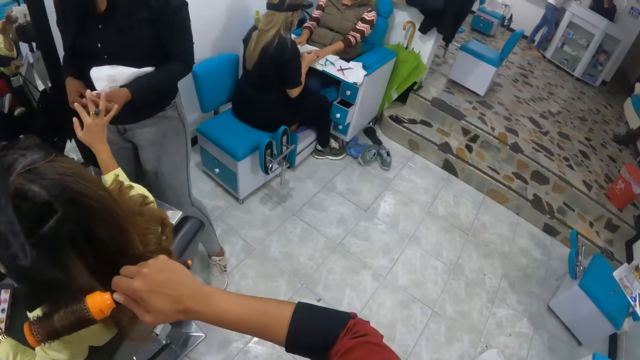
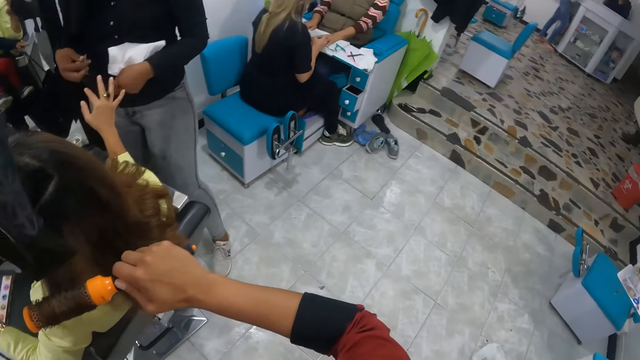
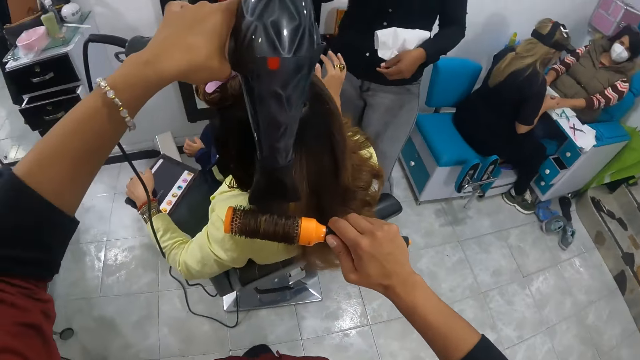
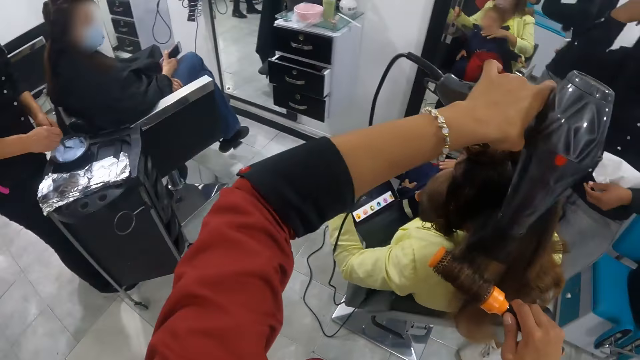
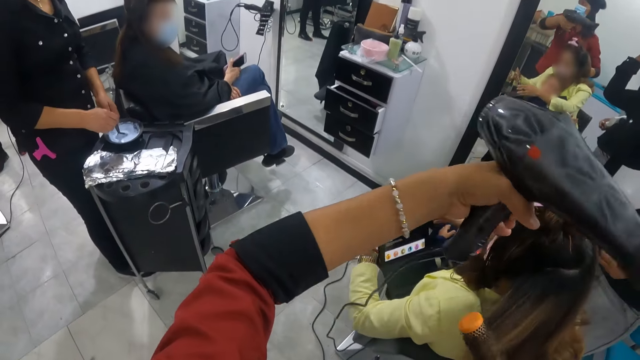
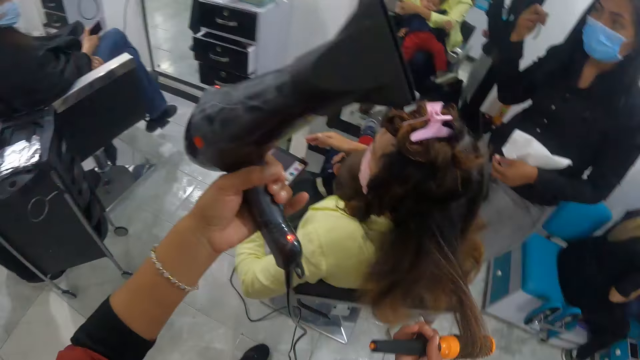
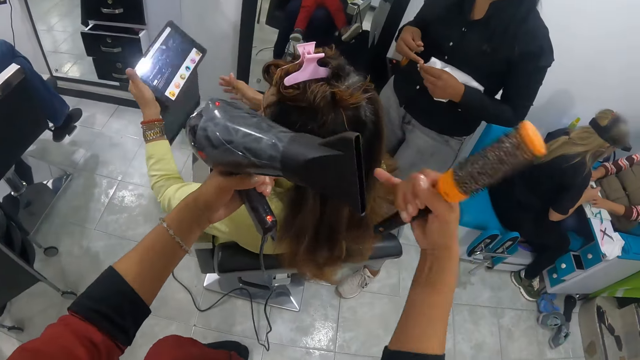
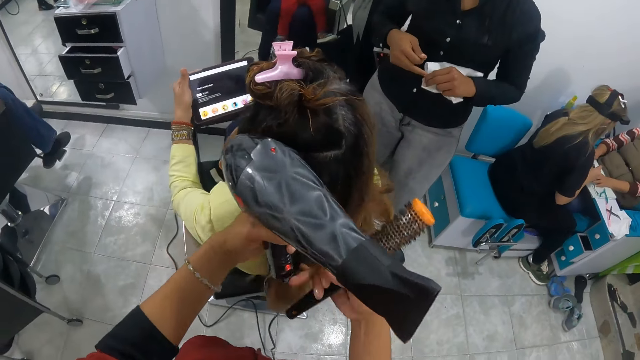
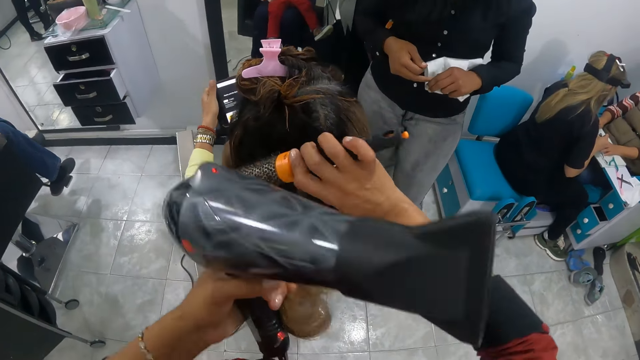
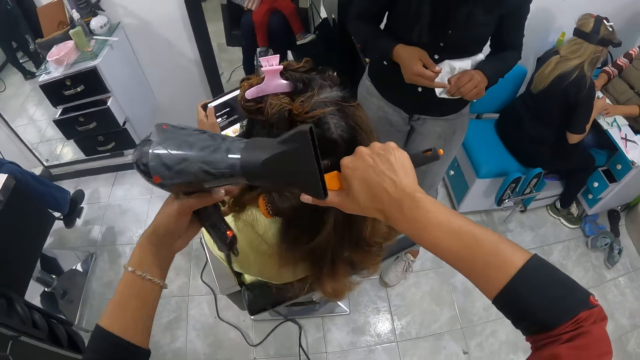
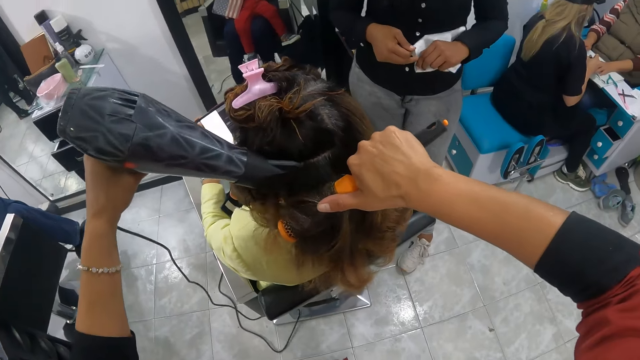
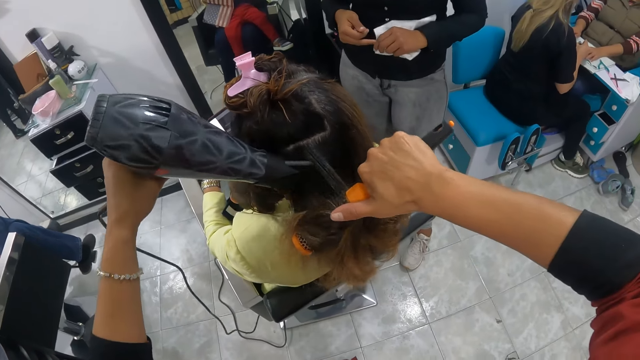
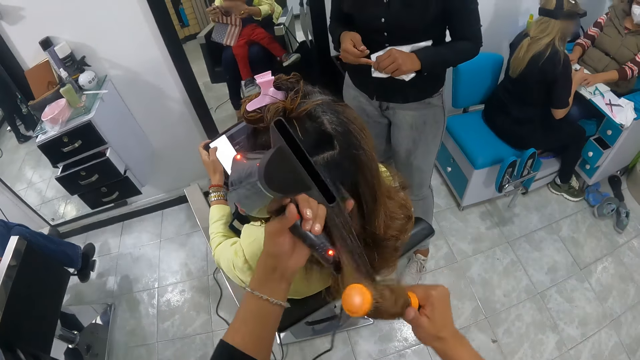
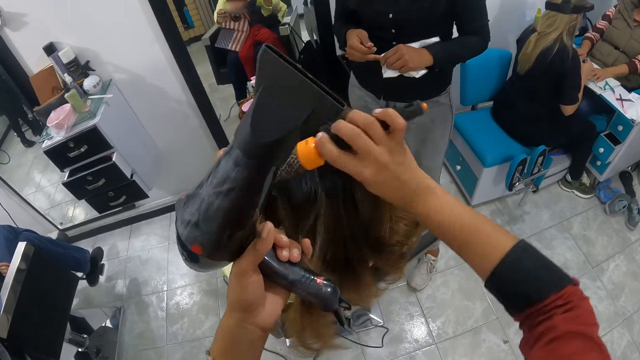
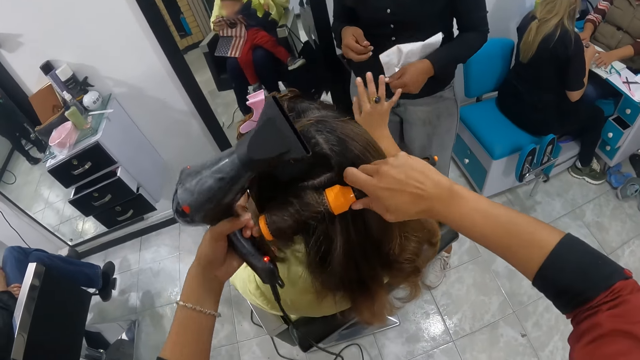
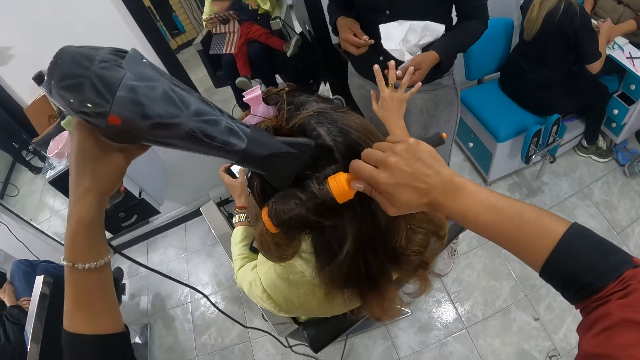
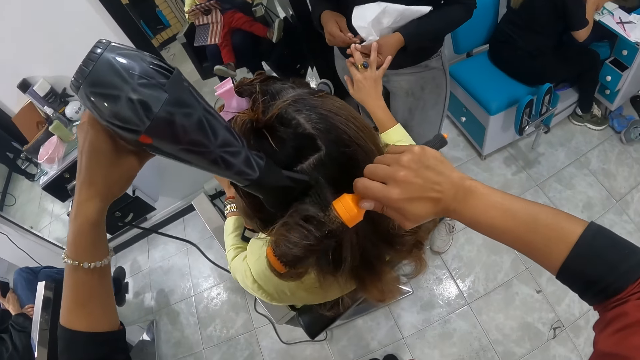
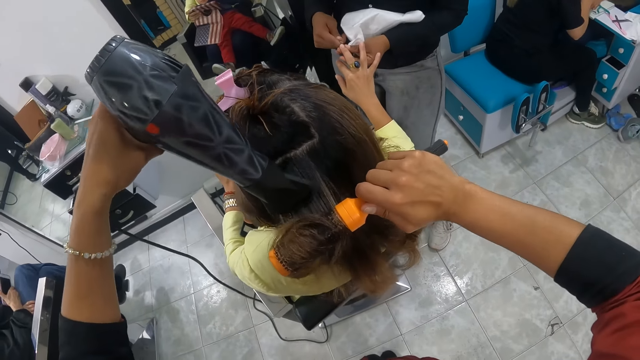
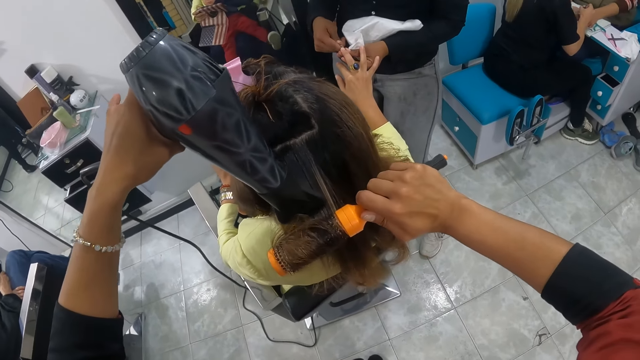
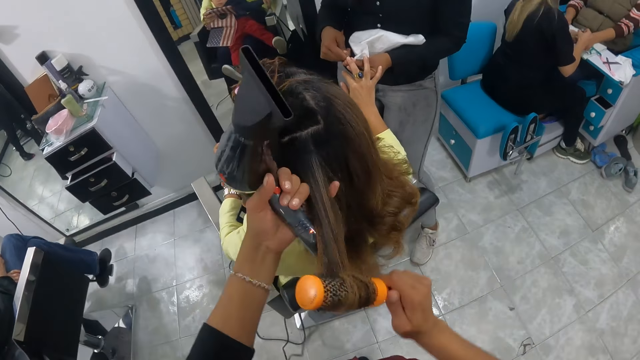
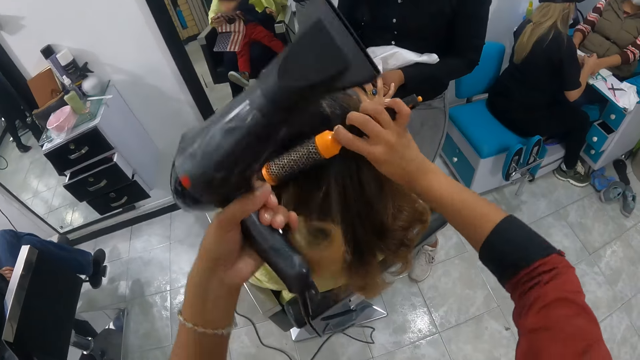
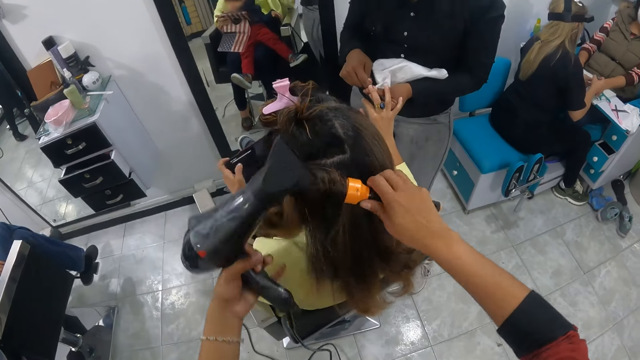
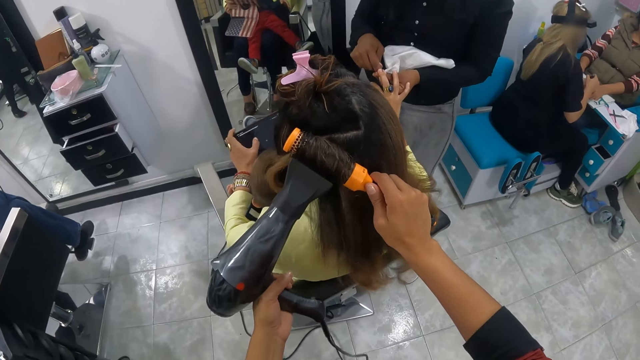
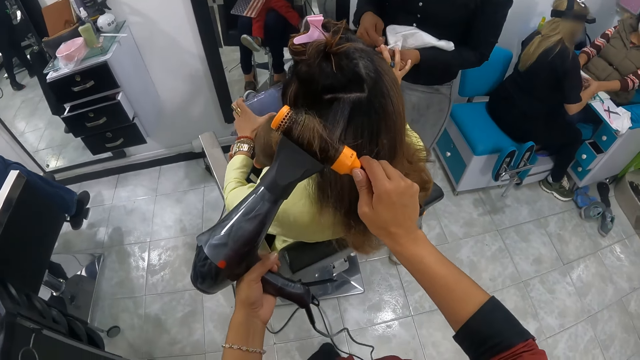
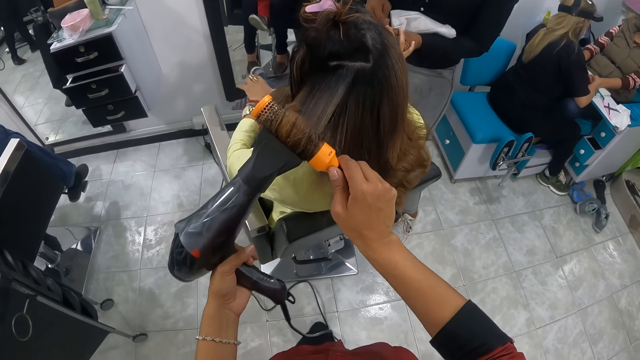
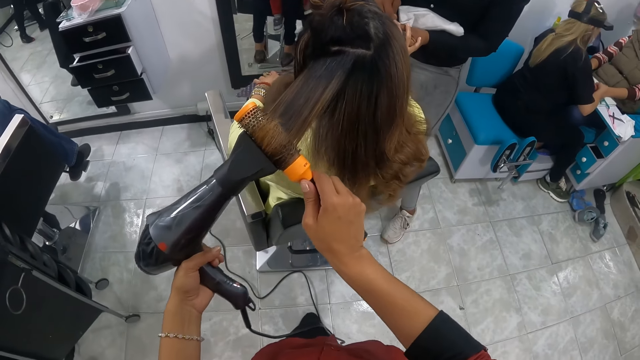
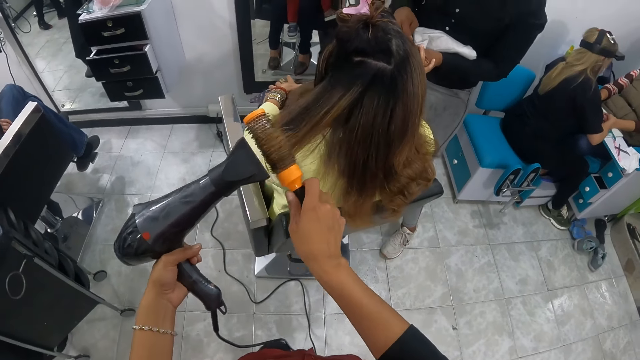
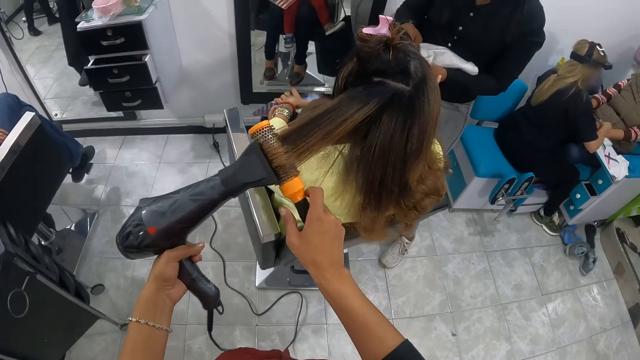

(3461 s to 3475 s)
The camera wearer looks around. A woman lifts the tablet with her left hand. The camera wearer parts the hair of the woman with her finger. The woman holds the tablet with both hands. The camera wearer rolls the hair of the woman with the rolling comb in her right hand. The woman operates the tablet in her hands. The camera wearer blows the hair of the woman with the blow dryer in her left hand. She holds the hair of the woman with her left hand. She rolls the hair of the woman with the rolling comb in her right hand. Another woman holds the right hand of the first woman with her left hand. The camera wearer blows the hair of the first woman with the blow dryer in her left hand. The other woman cleans the fingernails with the tip of the file in her right hand. The camera wearer holds the hair of the first woman with her left hand. She rolls the hair of the first woman with the rolling comb in her right hand. She blows the hair of the first woman with the blow dryer in her left hand. She unrolls the hair of the first woman with the rolling comb in her right hand. The first woman drops the tablet in her left hand on her lap.

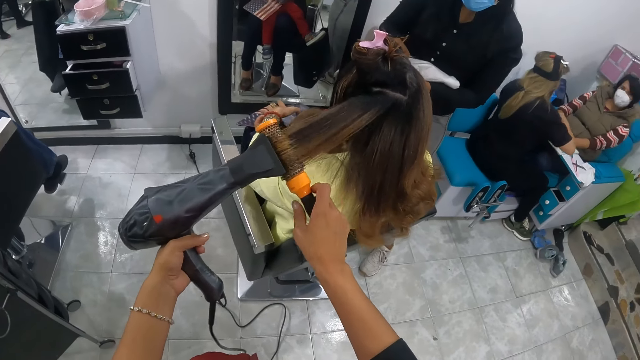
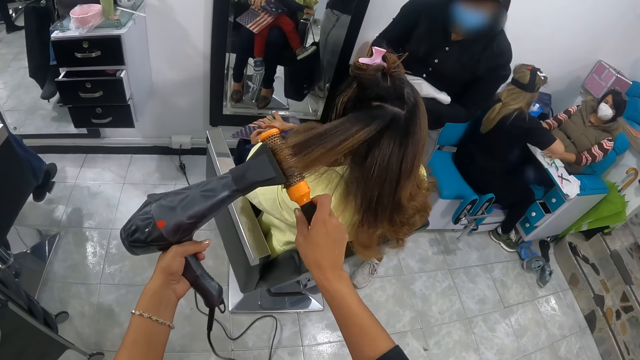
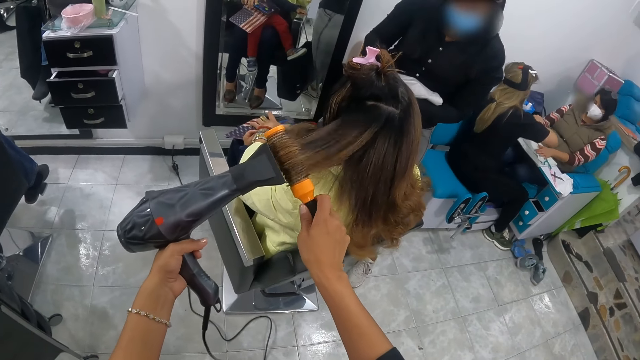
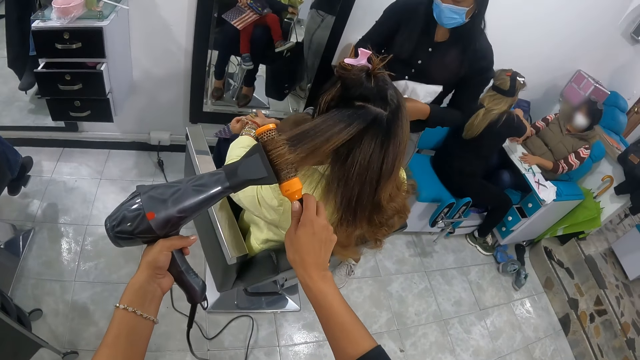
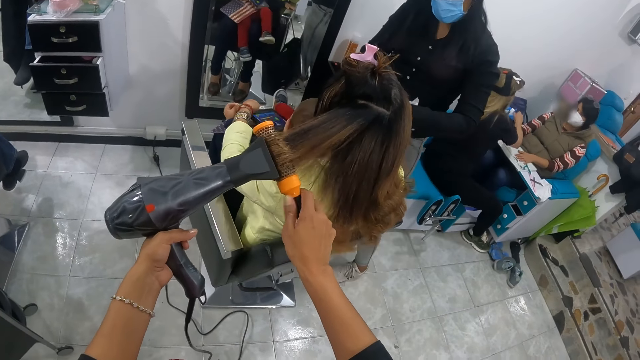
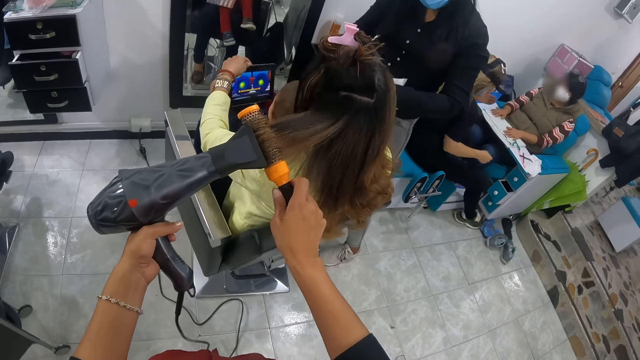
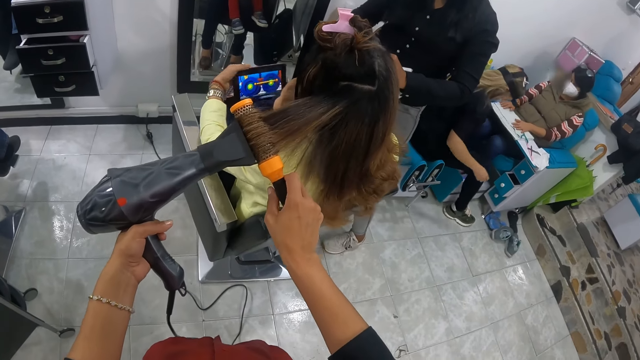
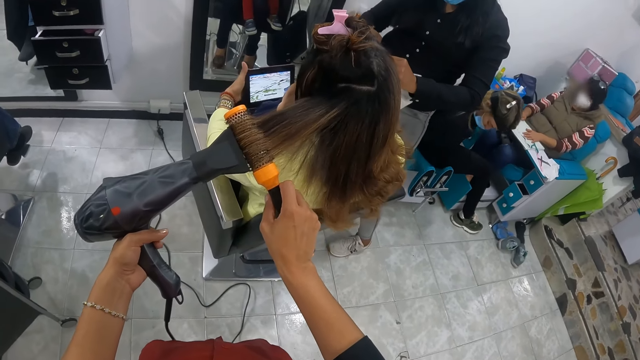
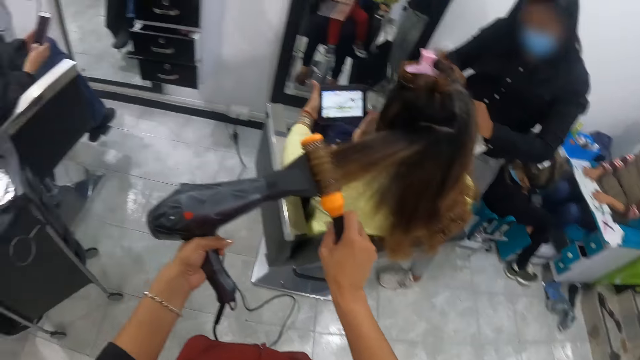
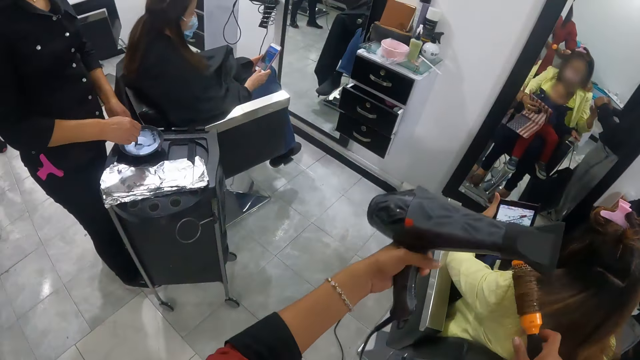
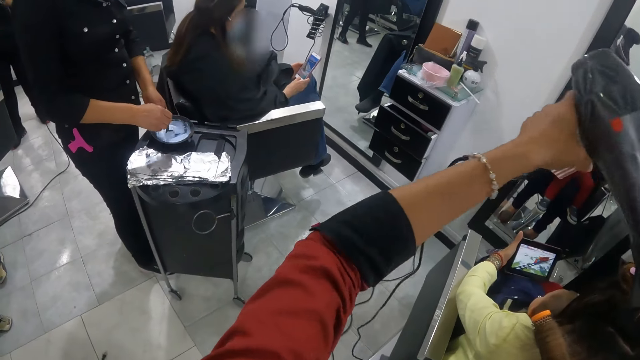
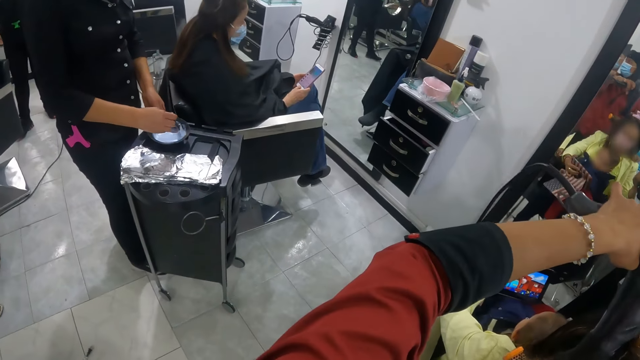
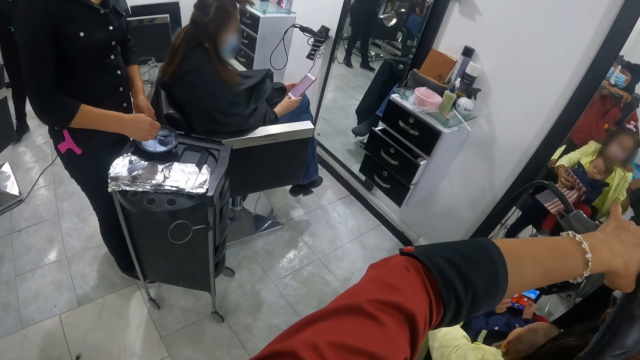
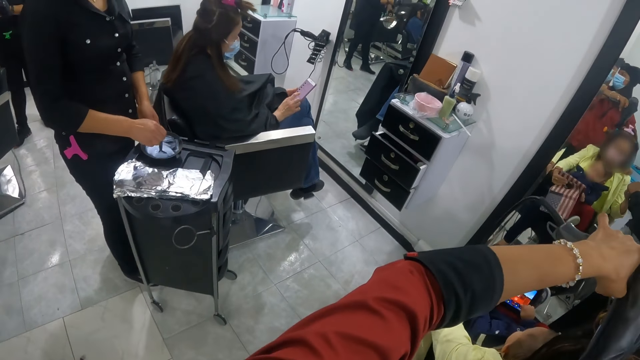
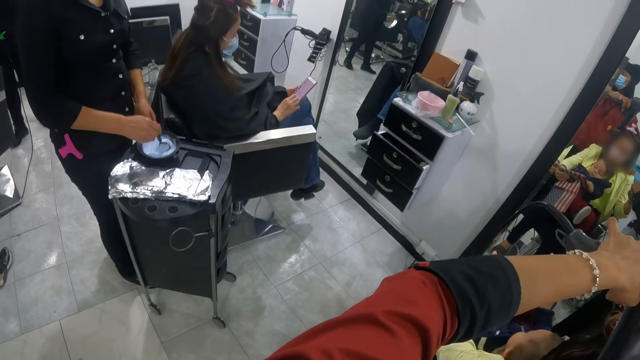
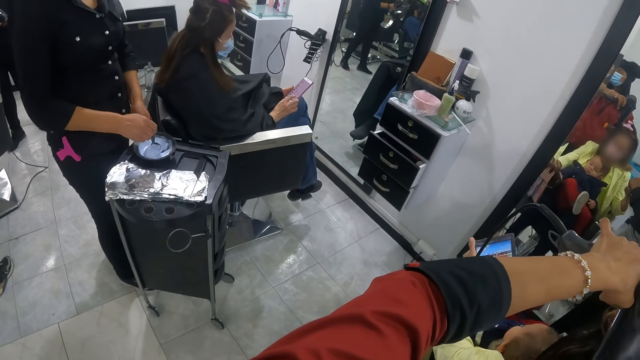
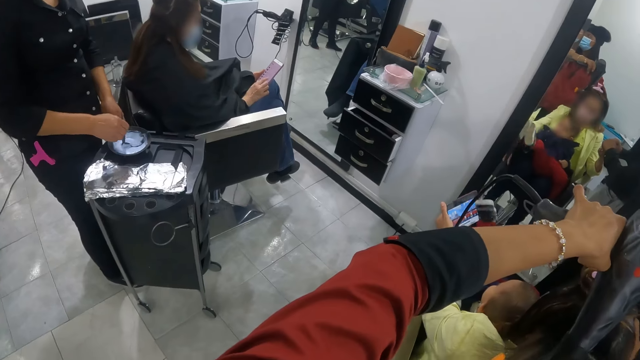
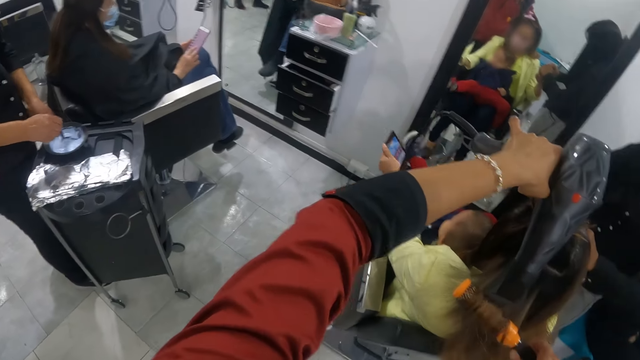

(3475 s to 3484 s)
A woman picks up the tablet on her lap with her left hand. Another woman moves her seat. Another woman mixes some solution in a bowl with a spoon in her right hand. Another woman operates a phone in her hands. The camera wearer lifts the blow dryer in her left hand. A baby touches the screen of the tablet with both hands. The first woman moves the tablet in her left hand. The baby places his left leg on the tablet.
